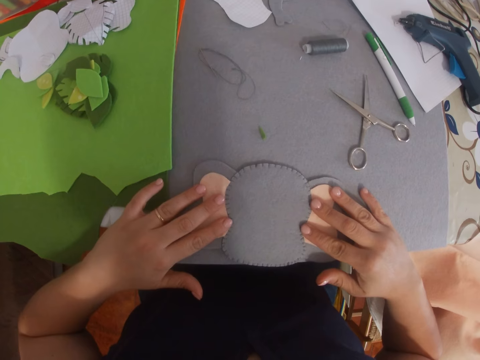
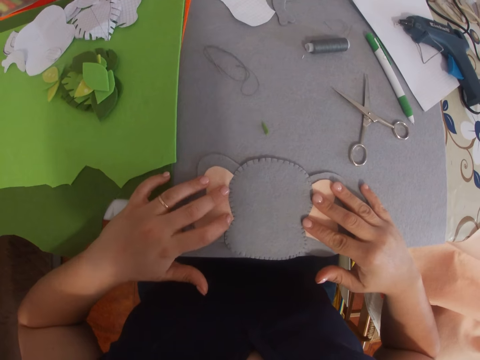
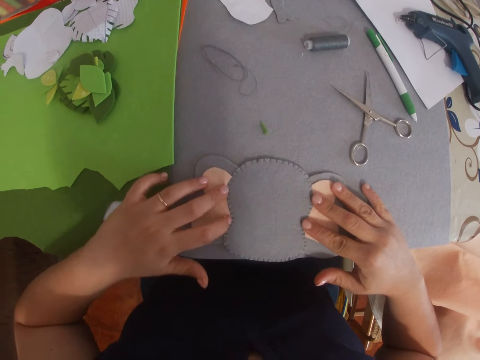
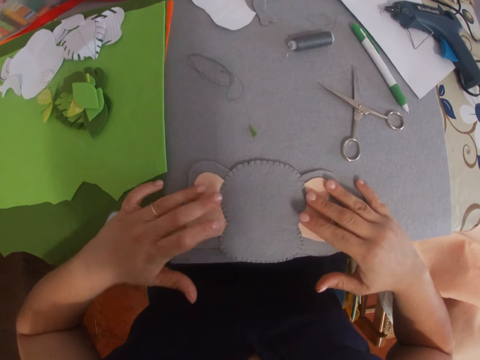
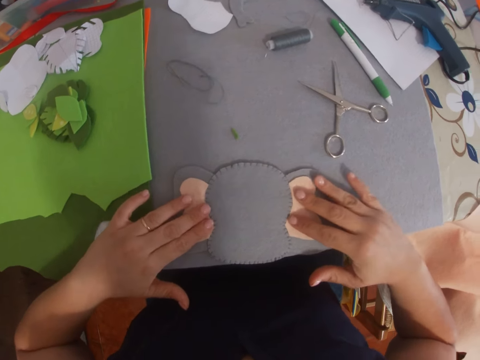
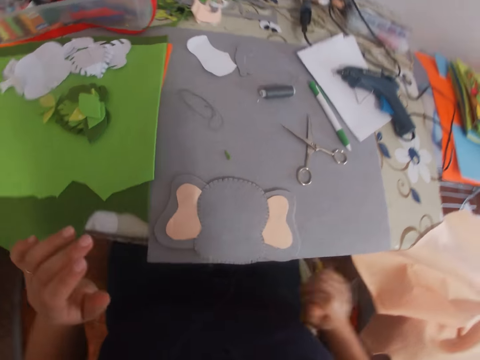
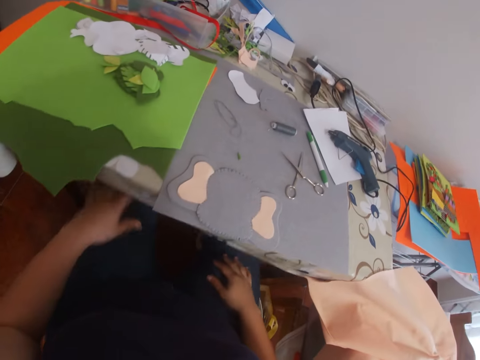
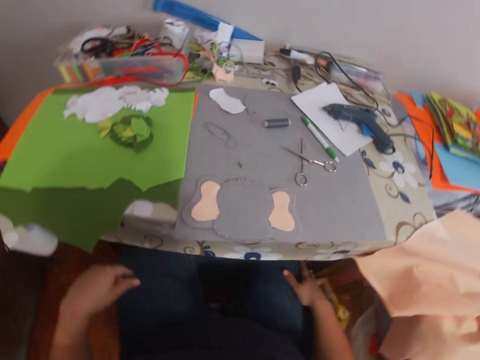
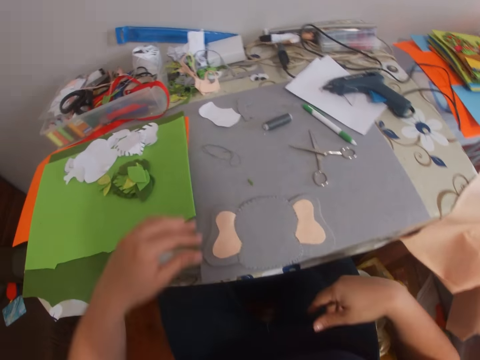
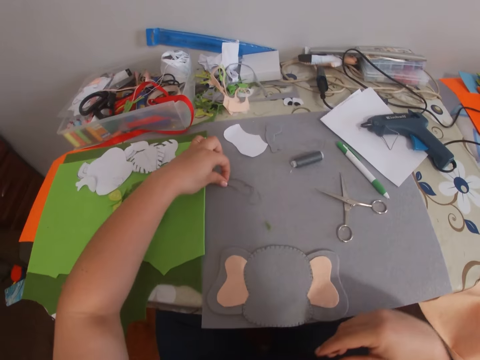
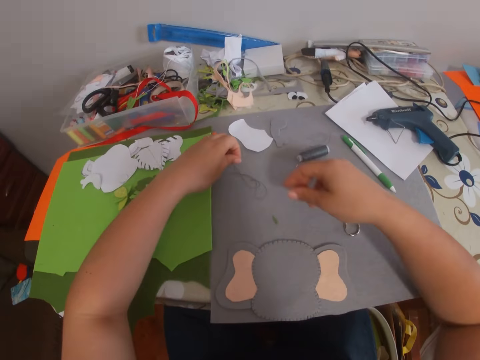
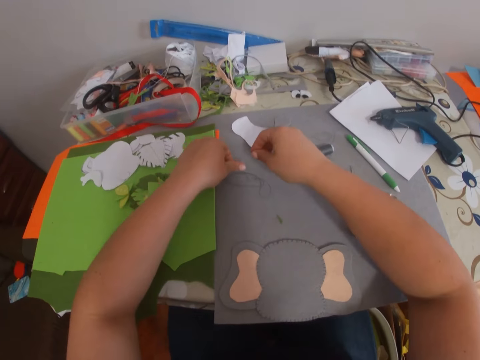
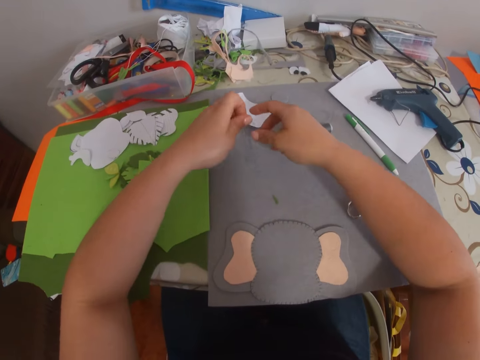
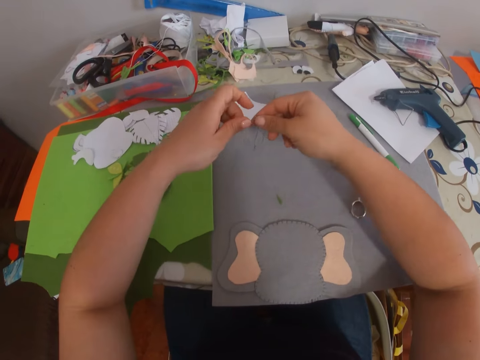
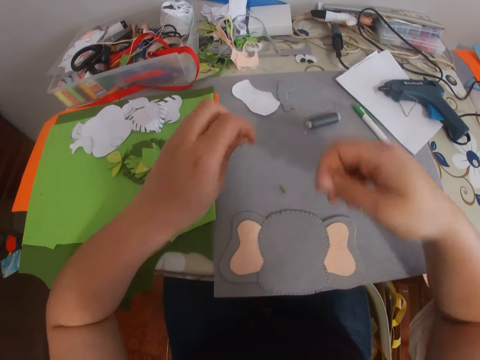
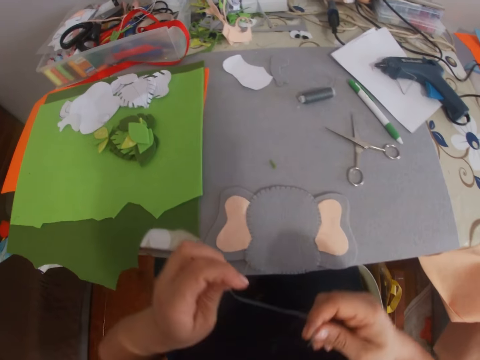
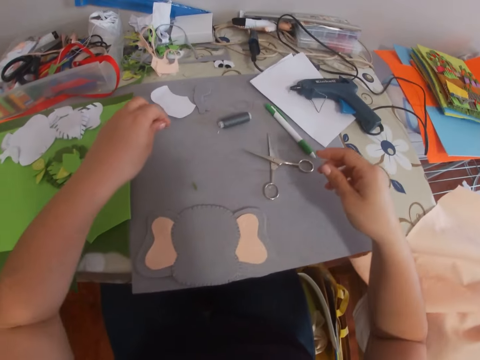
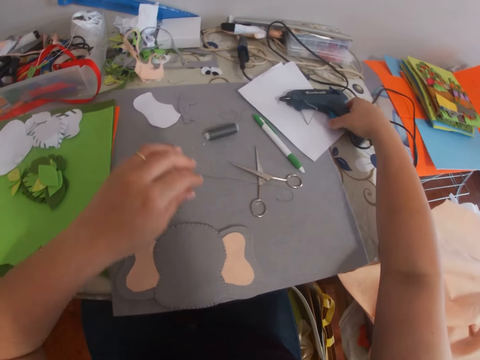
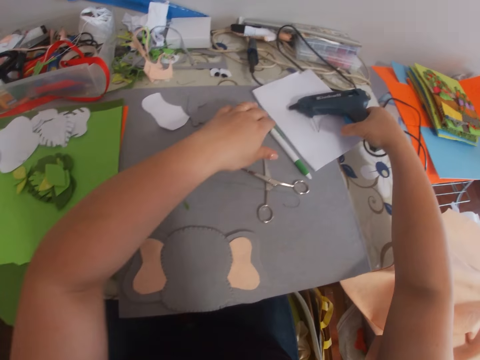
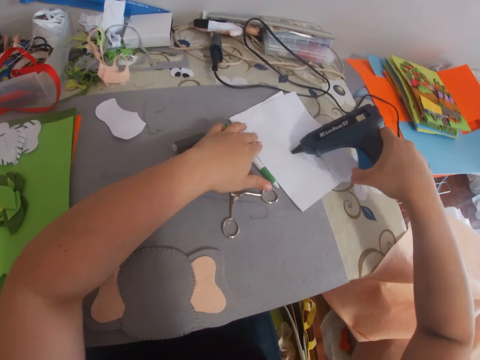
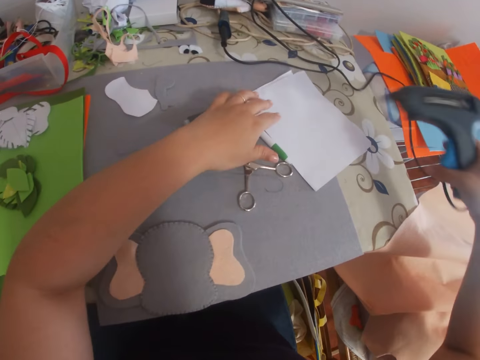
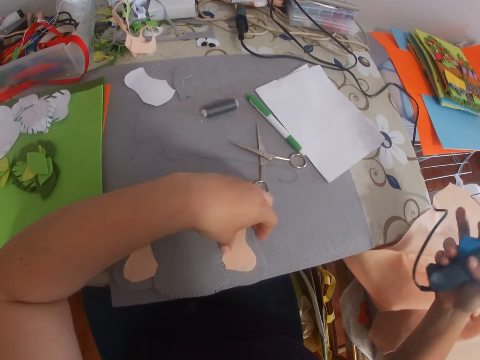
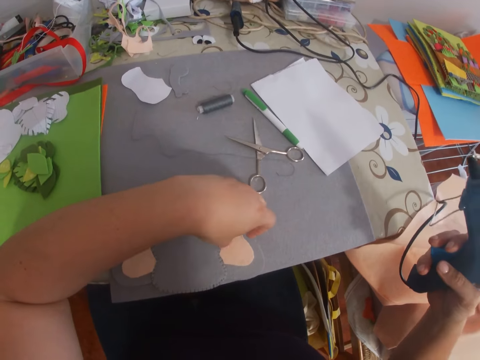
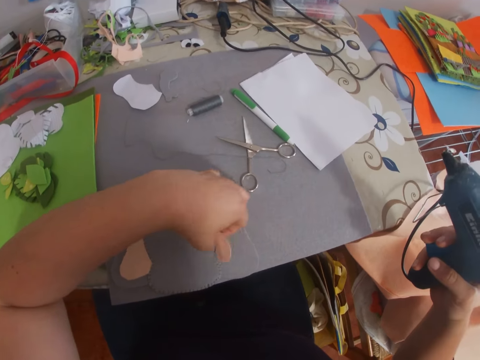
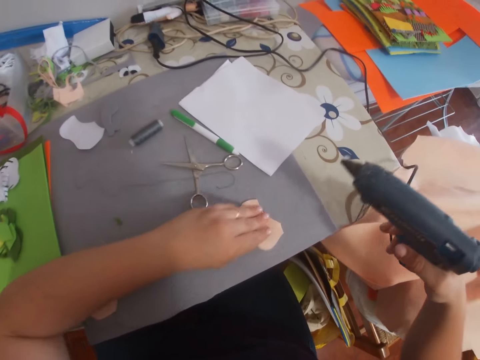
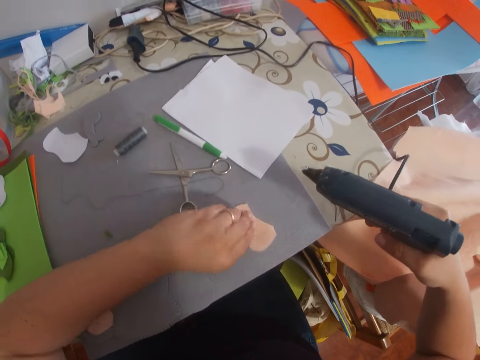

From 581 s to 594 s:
The camera wearer picks up a thread and needle on the table. They pick up a glue gun on the table. They remove the fabric on the craft. They place the fabric on a paper on the table.

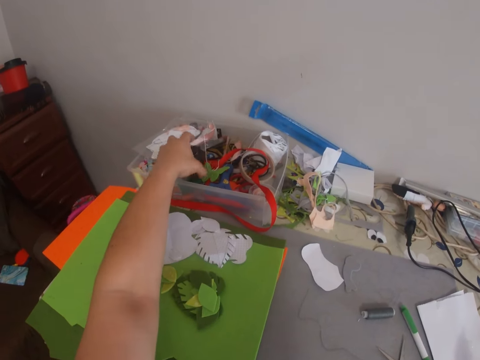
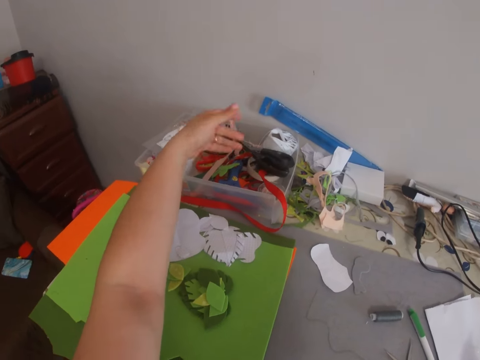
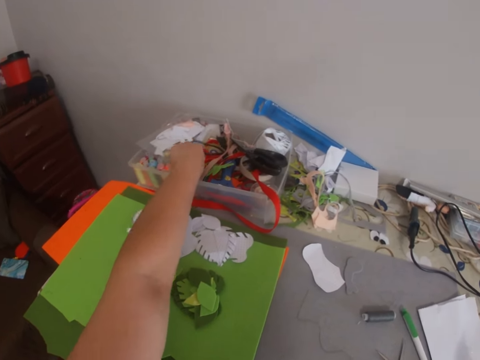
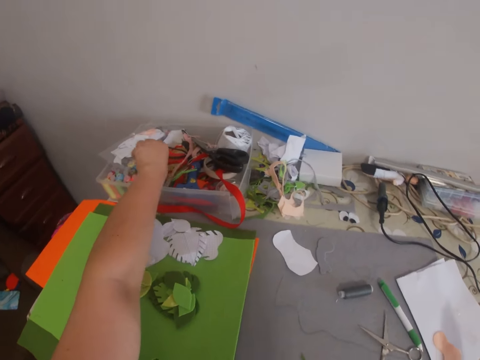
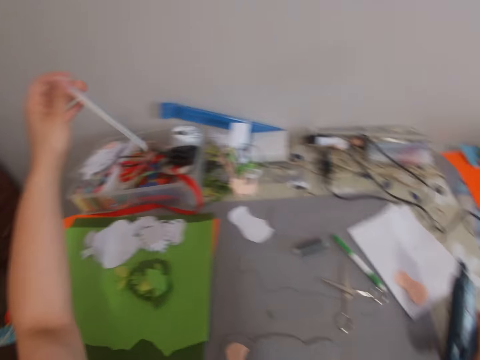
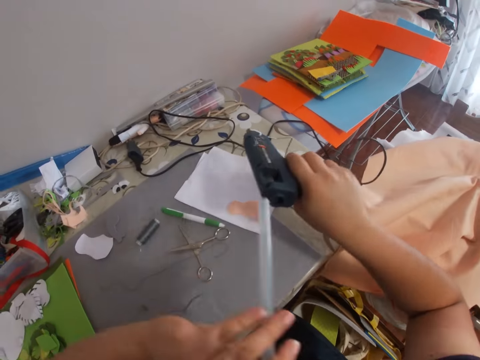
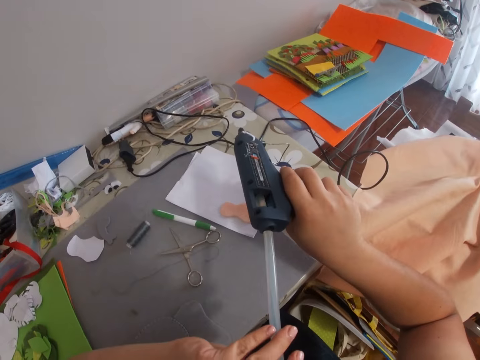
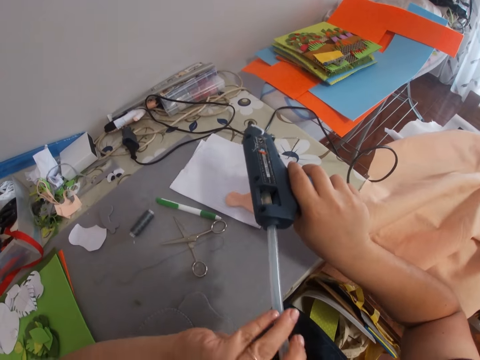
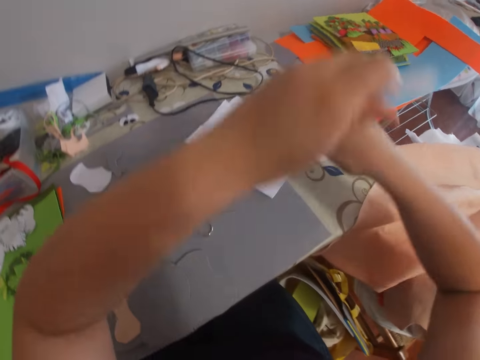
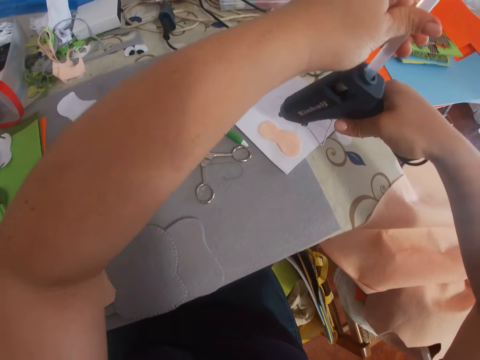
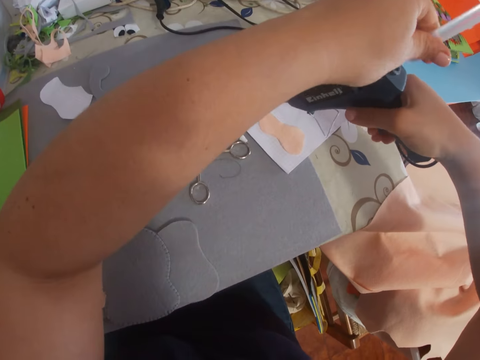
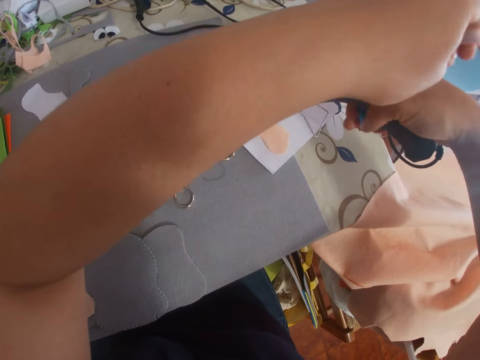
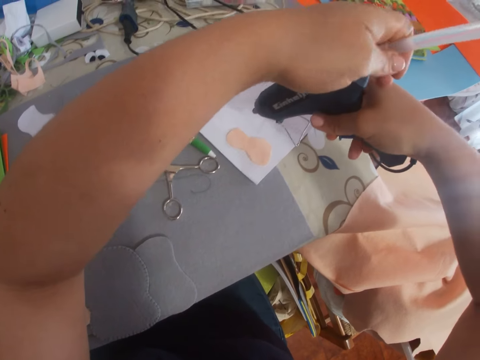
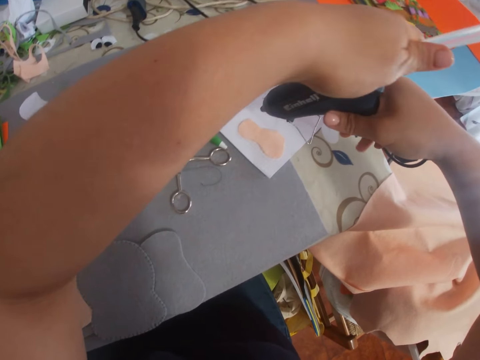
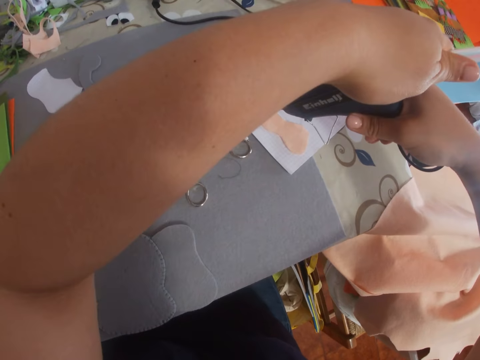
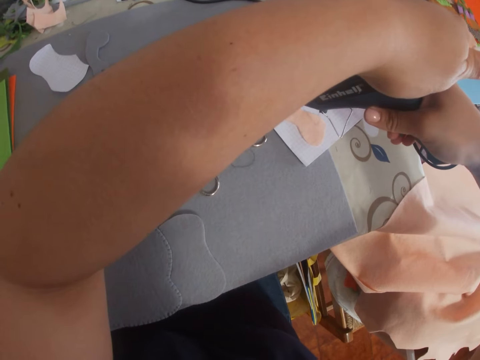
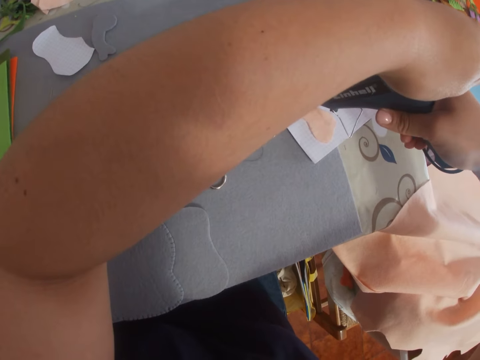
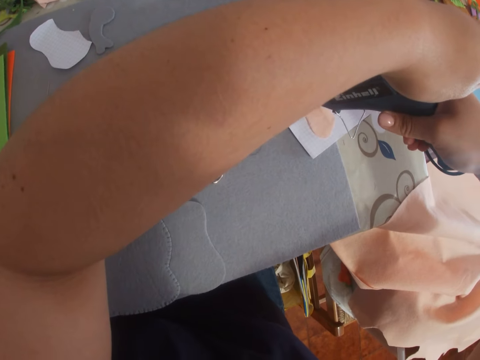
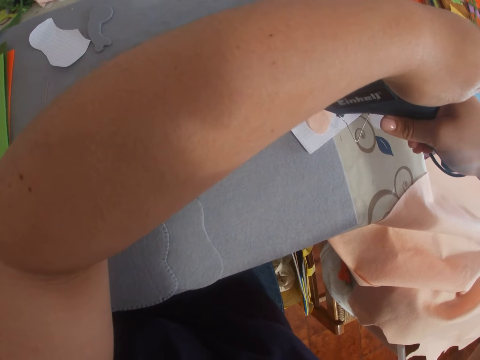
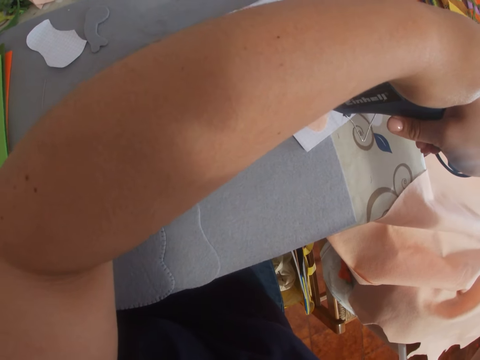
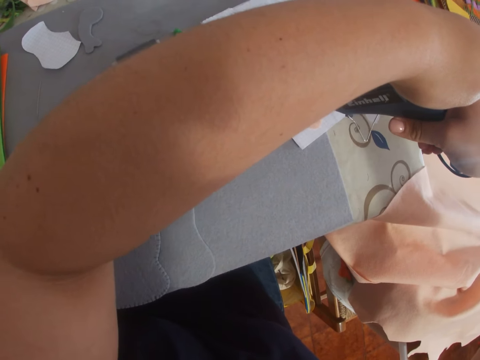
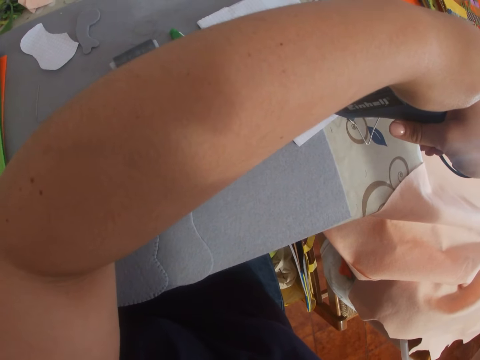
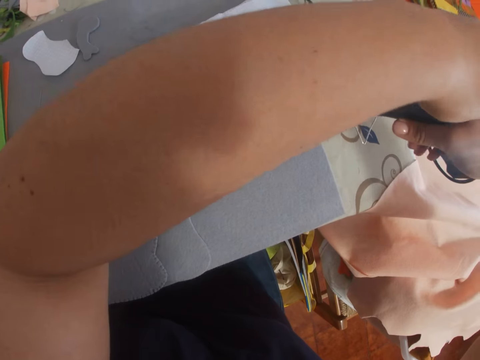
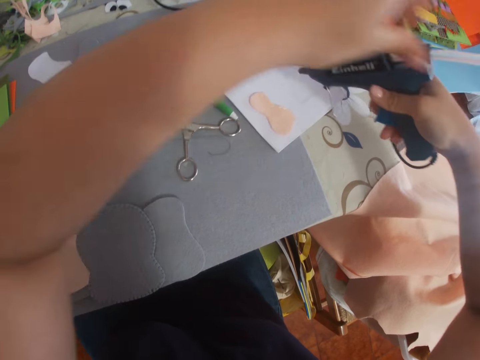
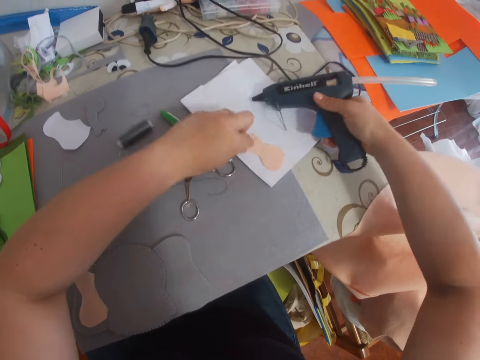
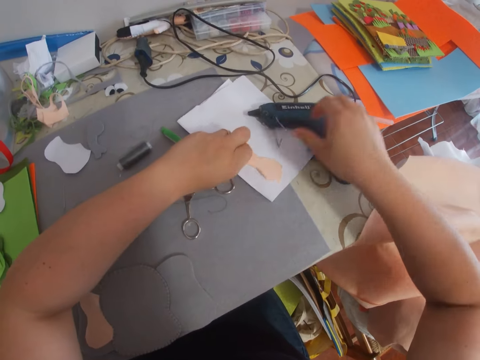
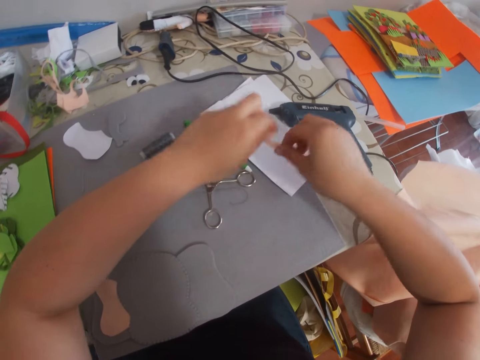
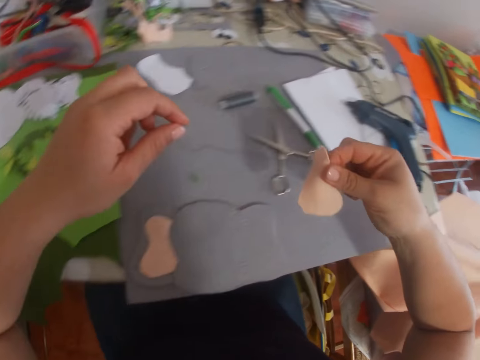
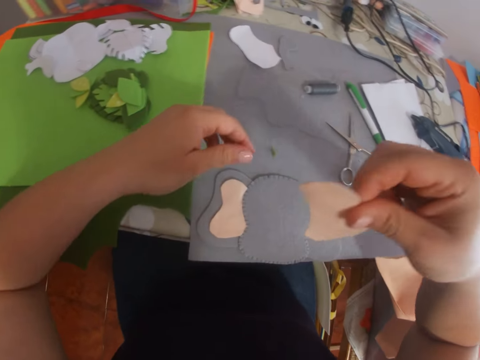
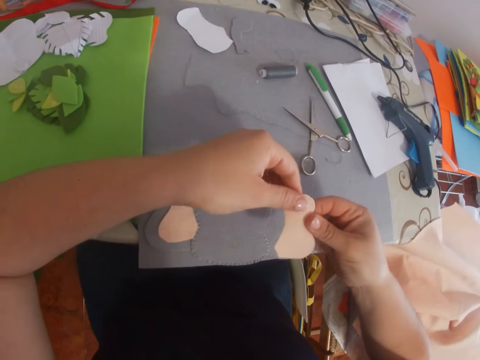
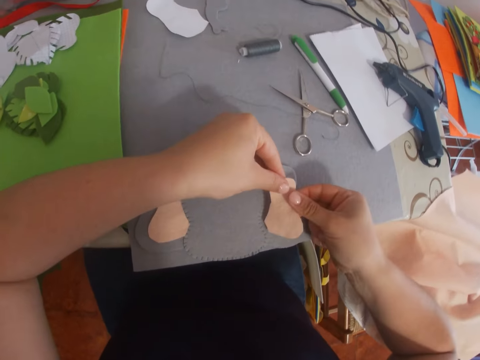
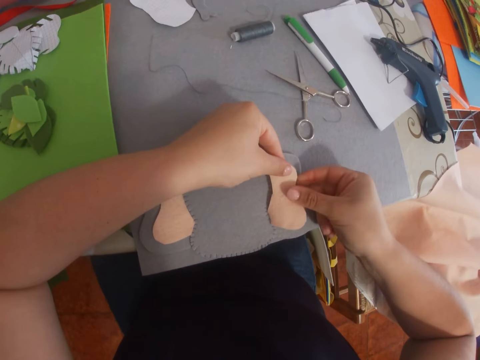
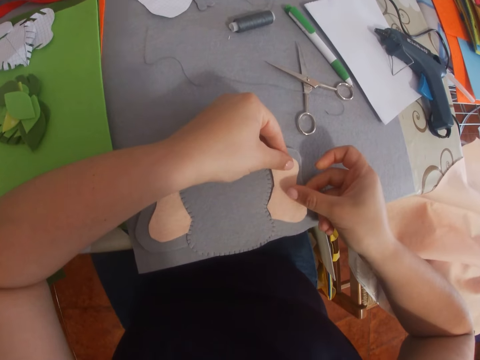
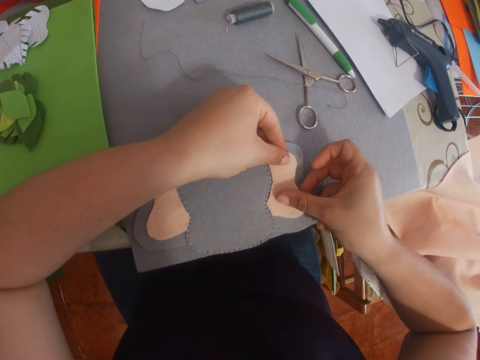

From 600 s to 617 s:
The camera wearer picks up a glue gun stick from a plastic container on the table. They insert the glue gun stick into the glue gun. They apply glue on the fabric on the paper with the glue gun. They drop the glue gun on the table. They pick up the fabric on the paper. They place the fabric on the craft.
